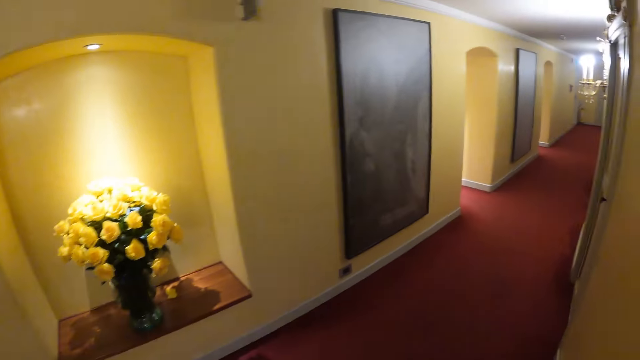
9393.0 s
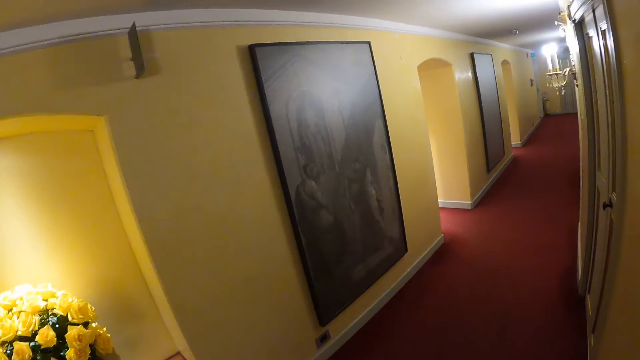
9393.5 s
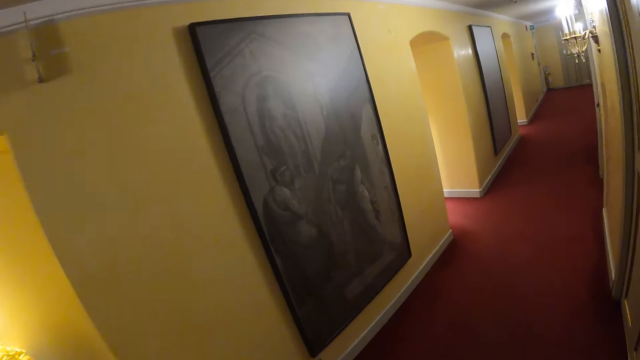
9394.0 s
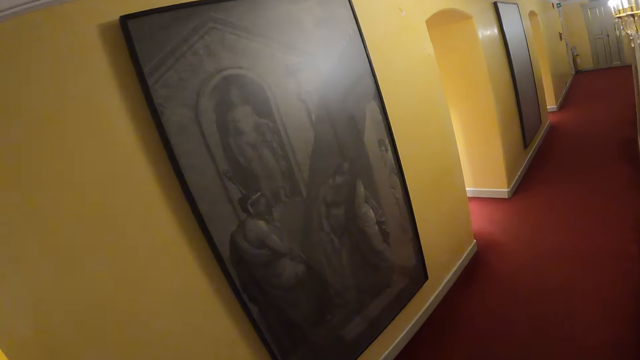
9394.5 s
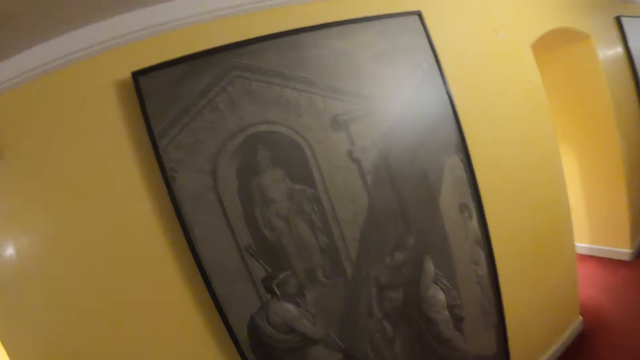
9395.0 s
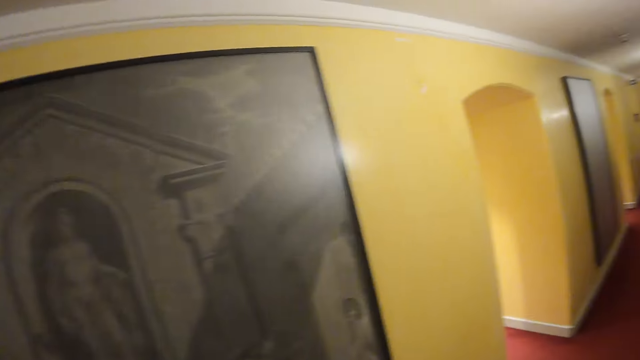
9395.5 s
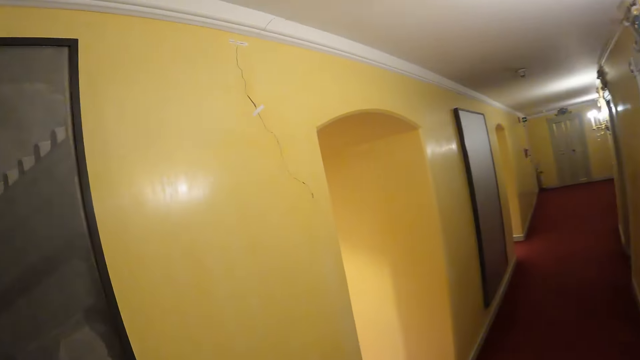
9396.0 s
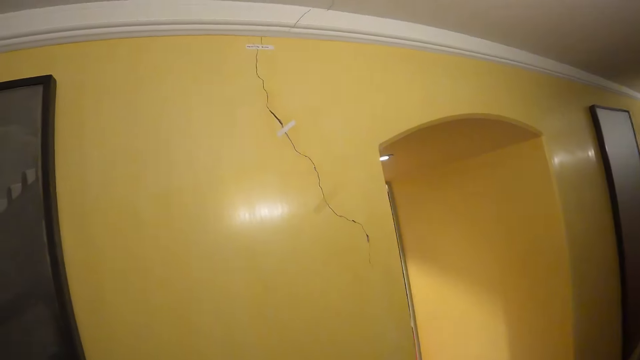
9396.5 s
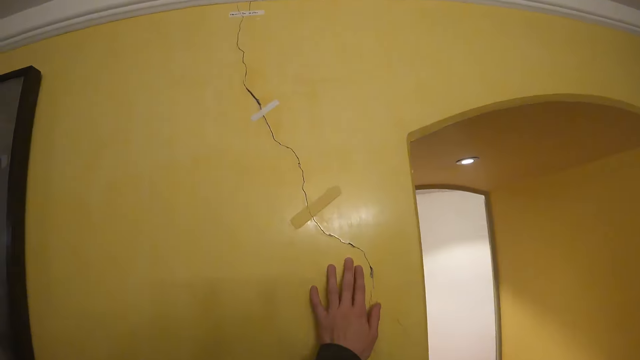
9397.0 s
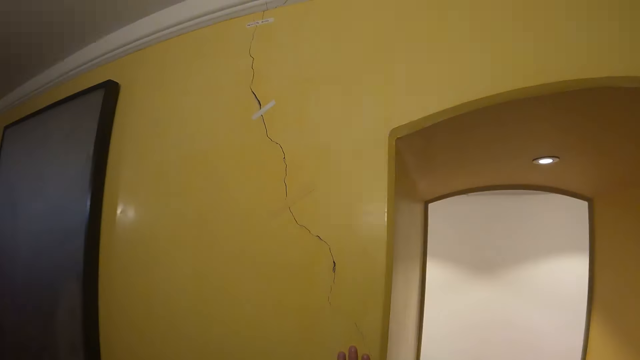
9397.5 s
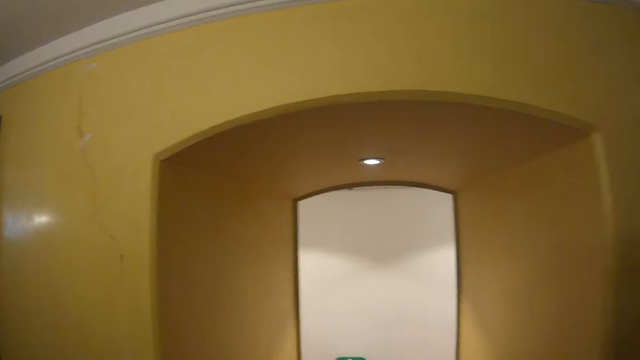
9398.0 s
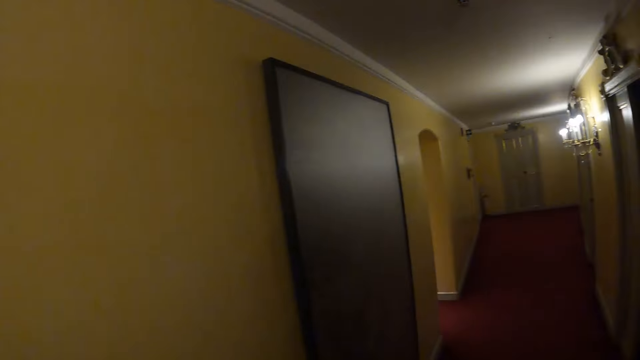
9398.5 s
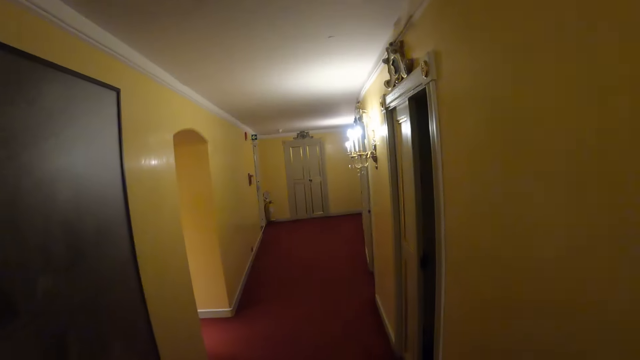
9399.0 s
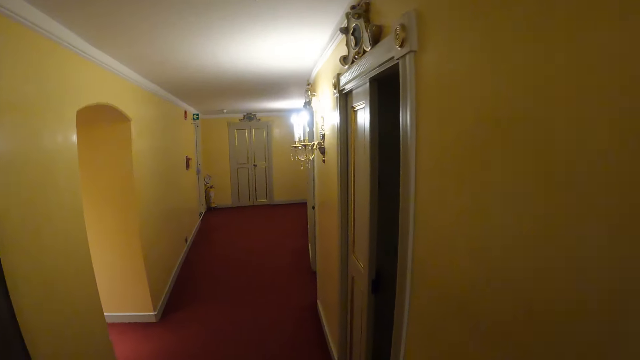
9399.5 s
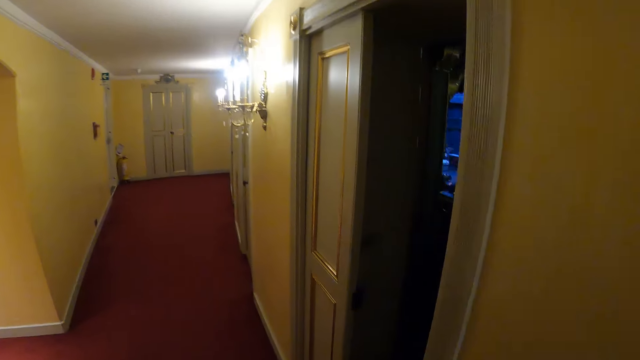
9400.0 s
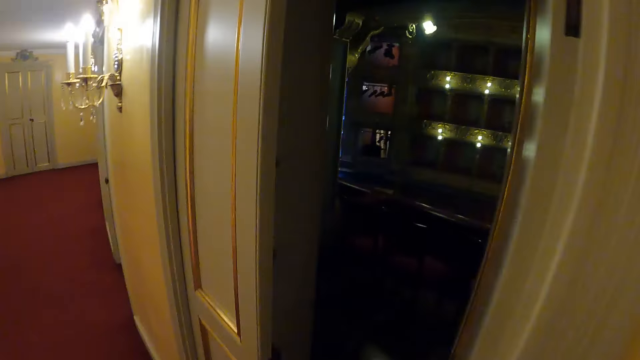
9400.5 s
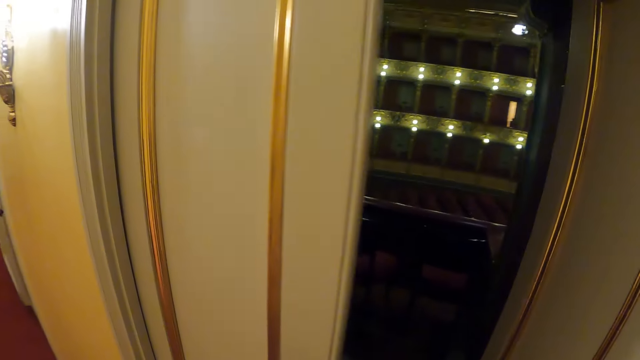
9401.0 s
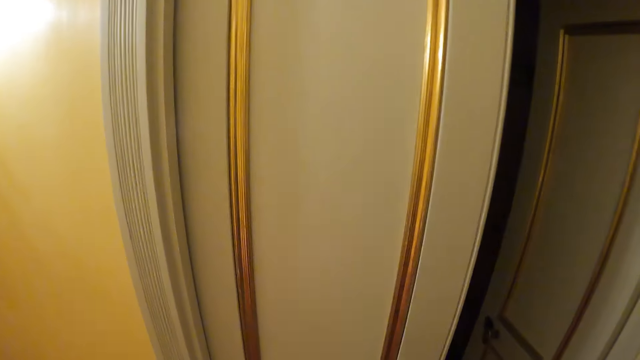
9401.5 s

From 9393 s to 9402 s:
The camera wearer touches the wall.

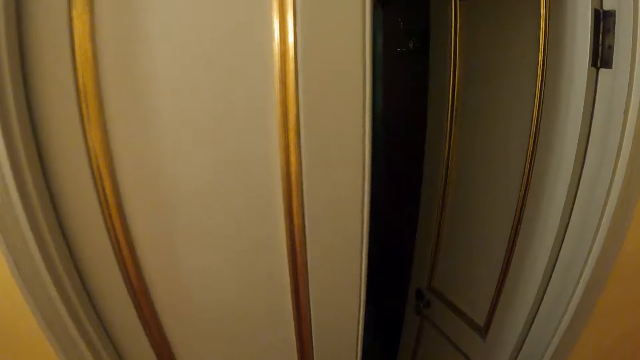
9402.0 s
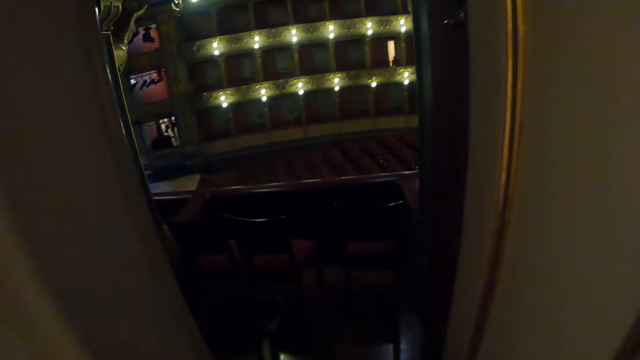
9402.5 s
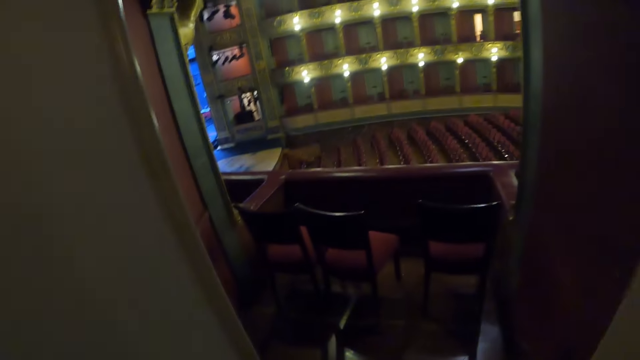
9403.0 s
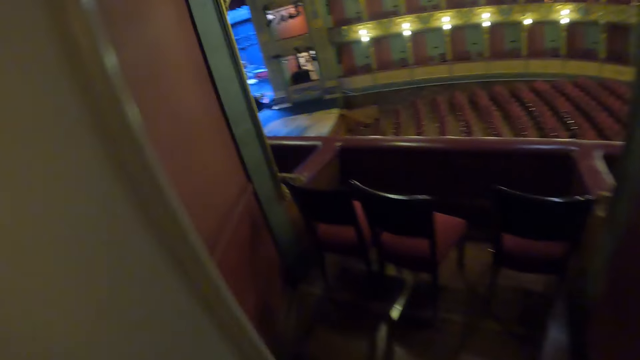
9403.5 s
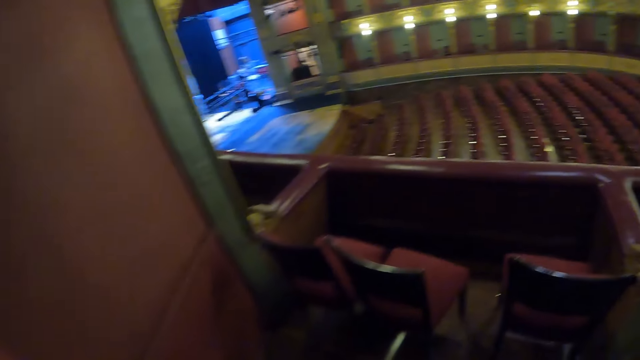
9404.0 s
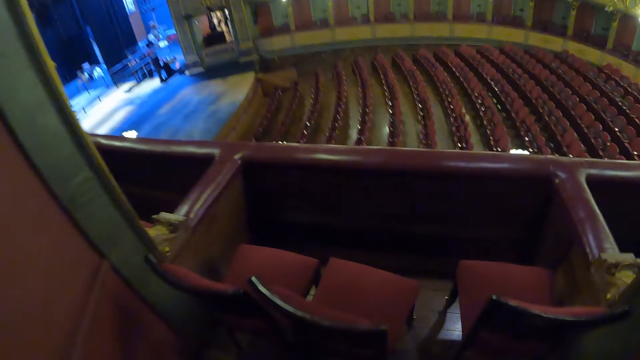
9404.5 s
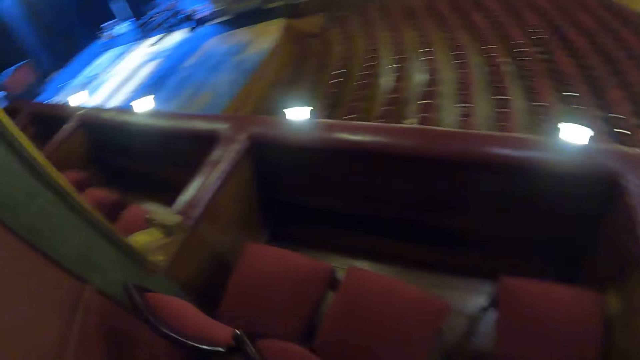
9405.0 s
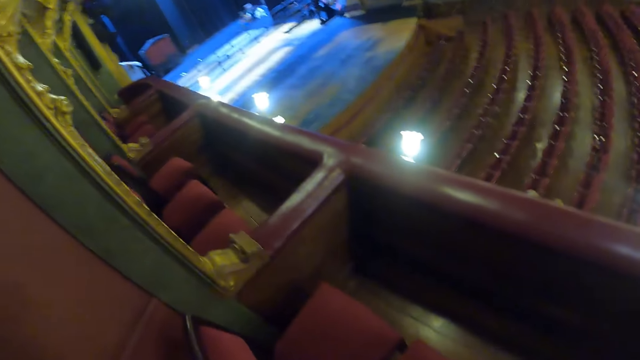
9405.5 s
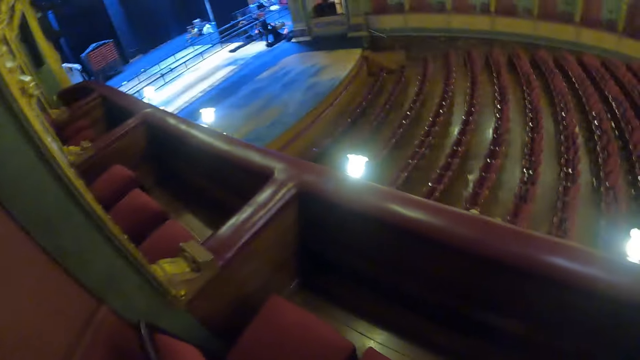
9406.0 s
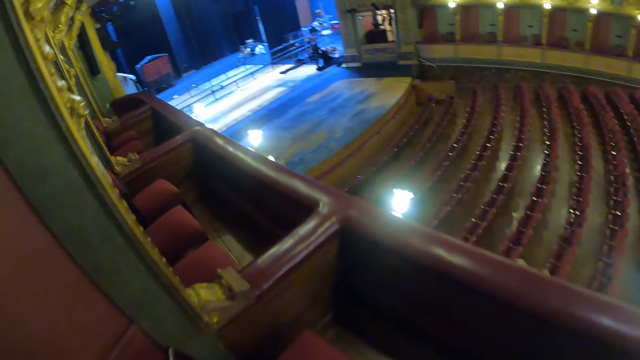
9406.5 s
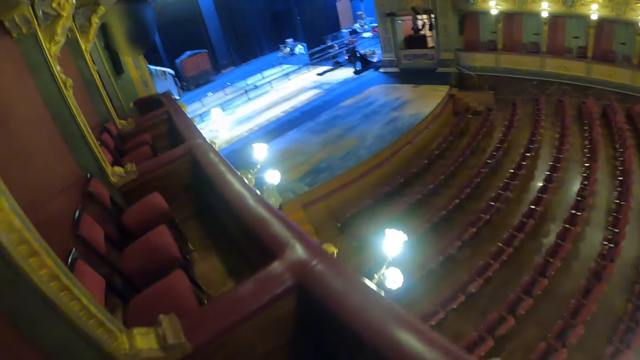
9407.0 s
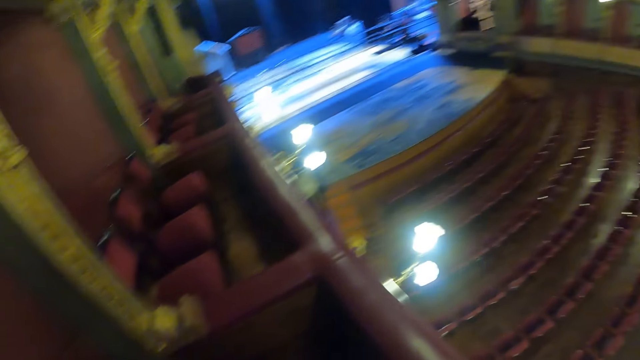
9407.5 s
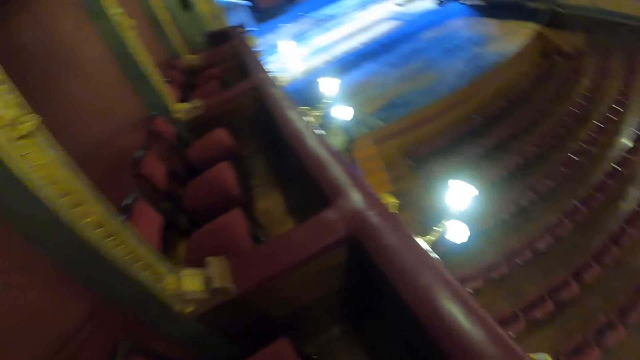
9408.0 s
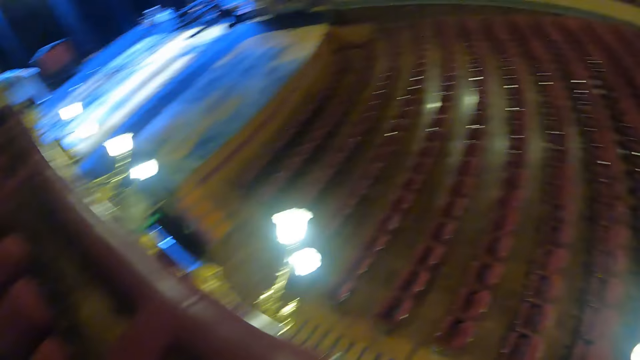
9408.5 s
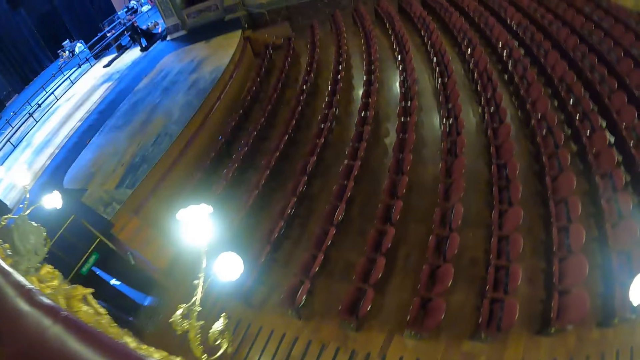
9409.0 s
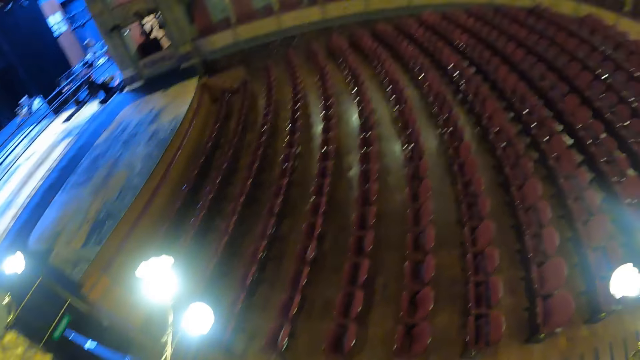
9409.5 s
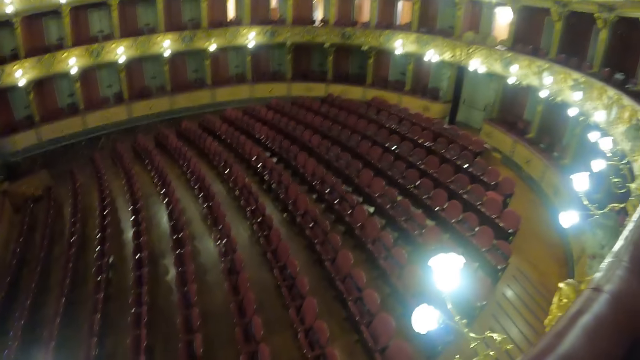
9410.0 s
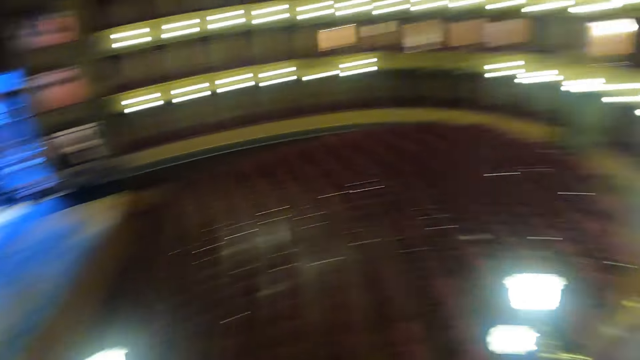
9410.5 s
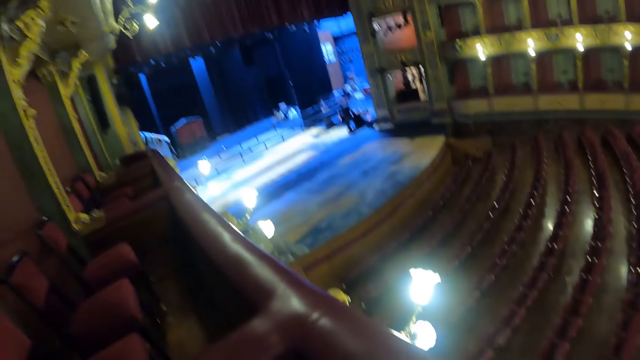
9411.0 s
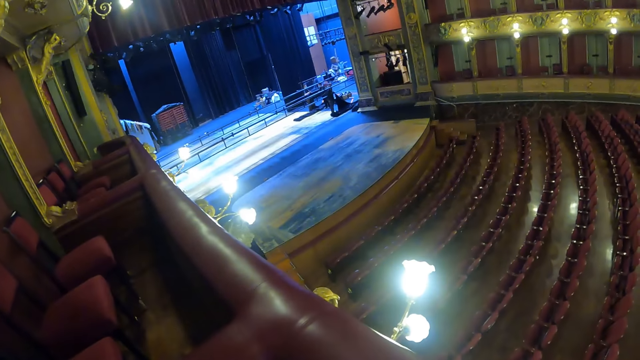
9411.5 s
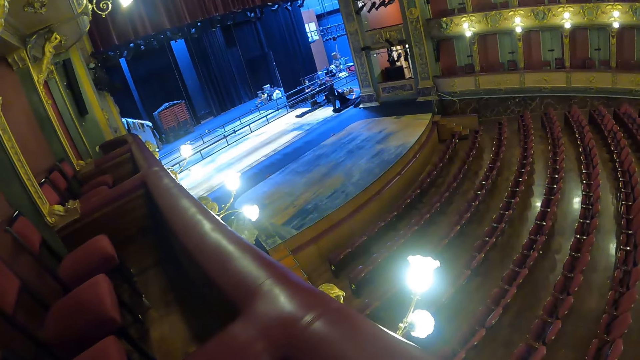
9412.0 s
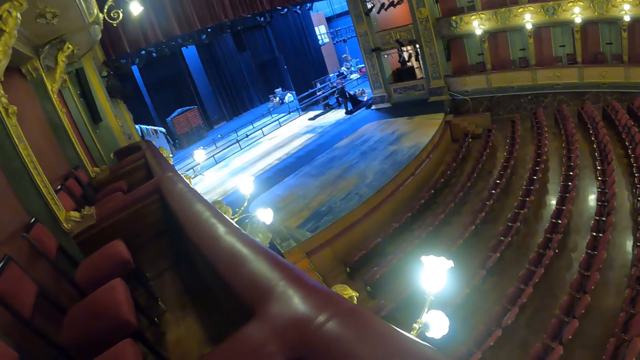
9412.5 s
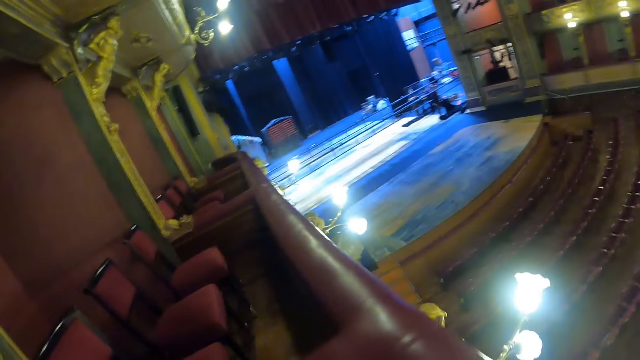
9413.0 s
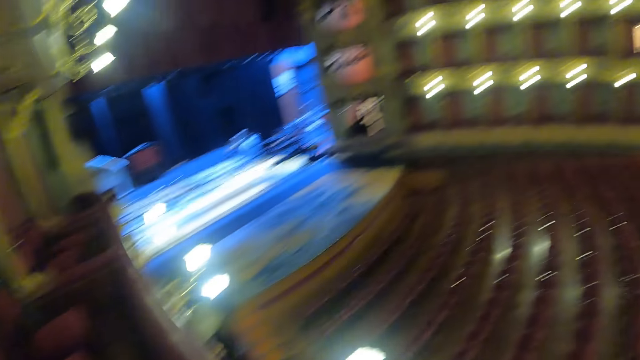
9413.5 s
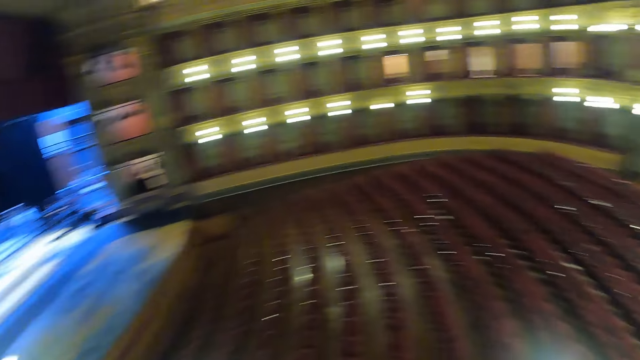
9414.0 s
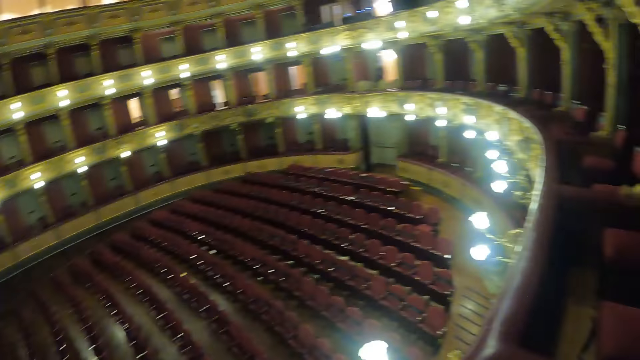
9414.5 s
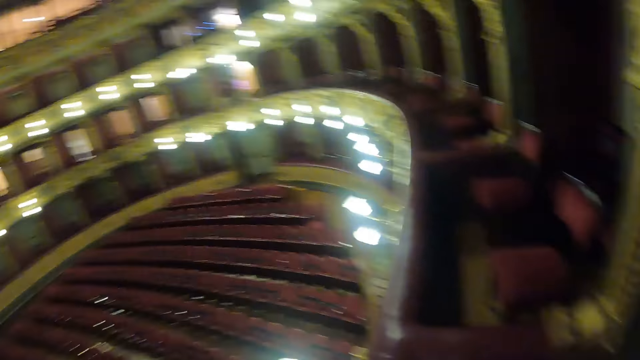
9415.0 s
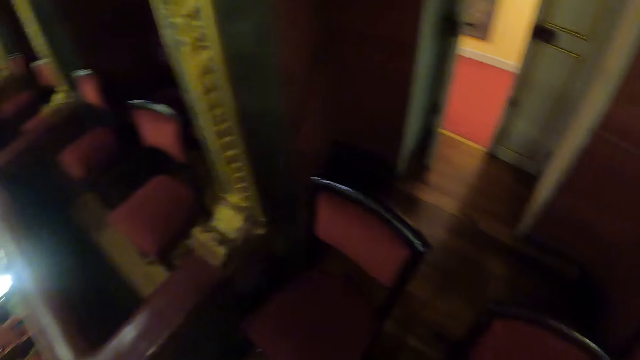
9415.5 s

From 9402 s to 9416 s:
The camera wearer looks around the theatre.
